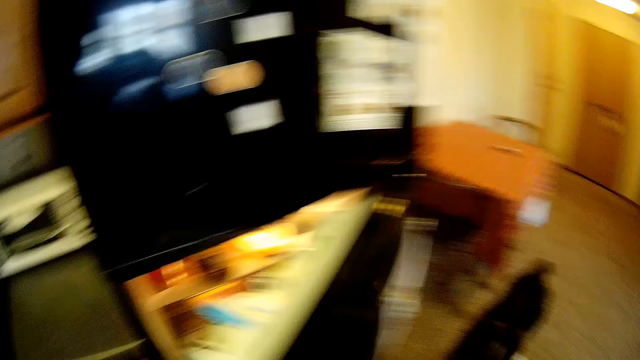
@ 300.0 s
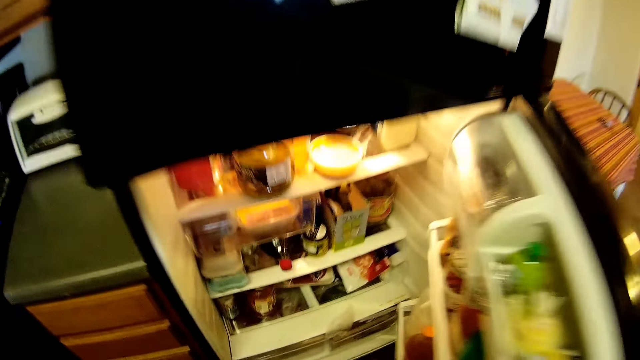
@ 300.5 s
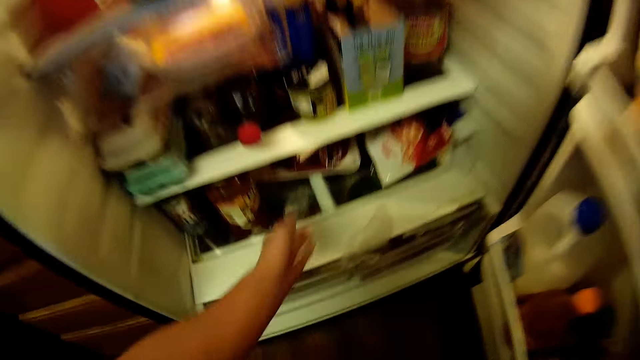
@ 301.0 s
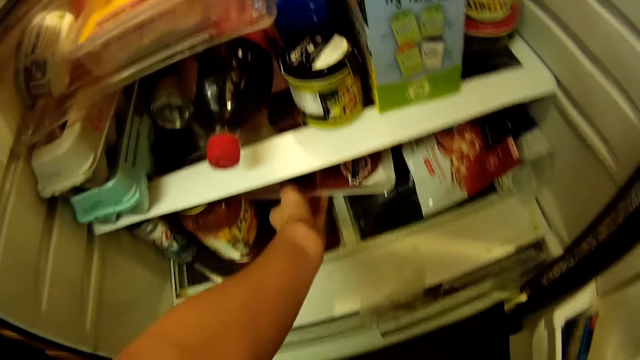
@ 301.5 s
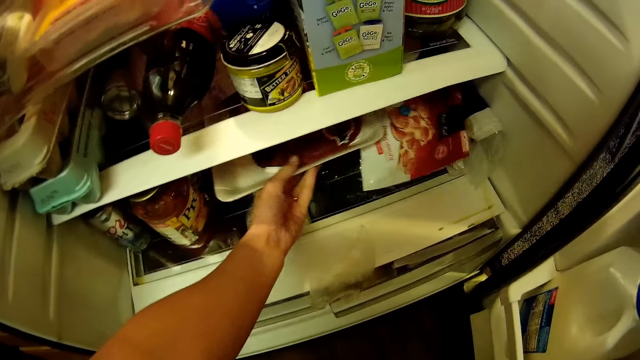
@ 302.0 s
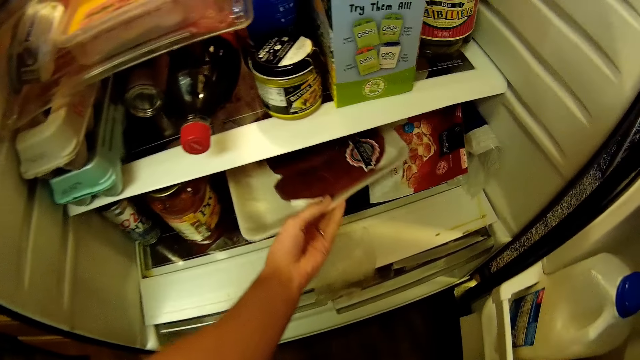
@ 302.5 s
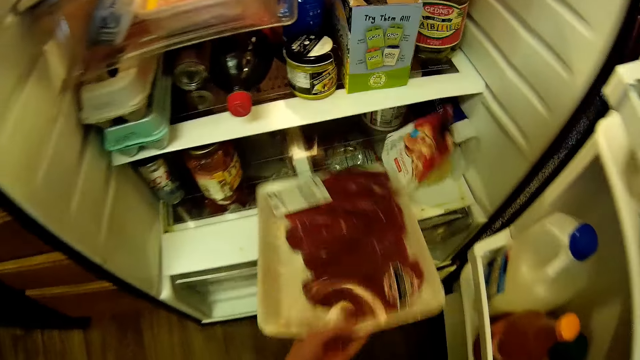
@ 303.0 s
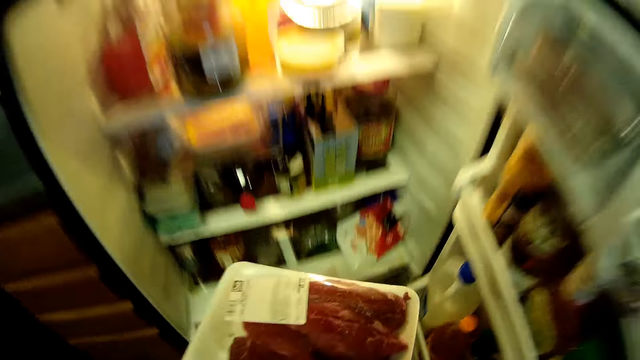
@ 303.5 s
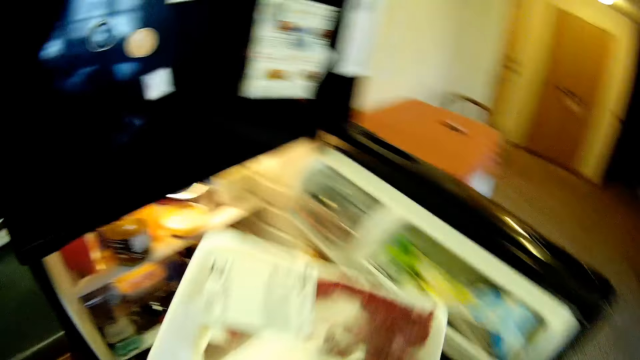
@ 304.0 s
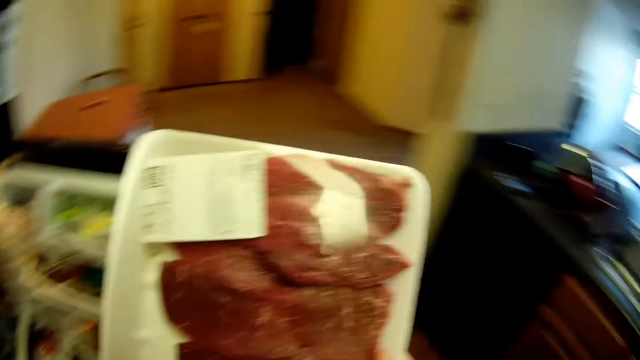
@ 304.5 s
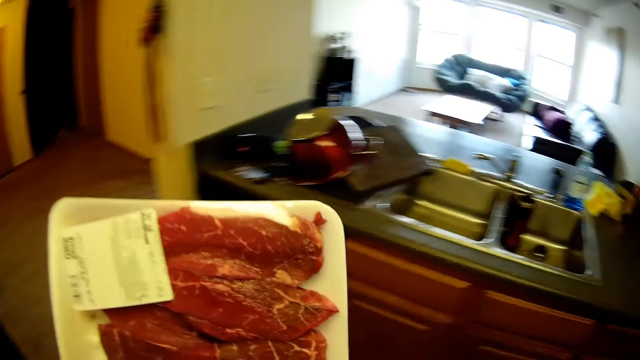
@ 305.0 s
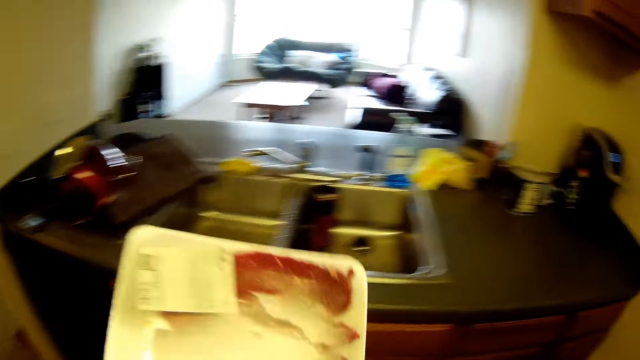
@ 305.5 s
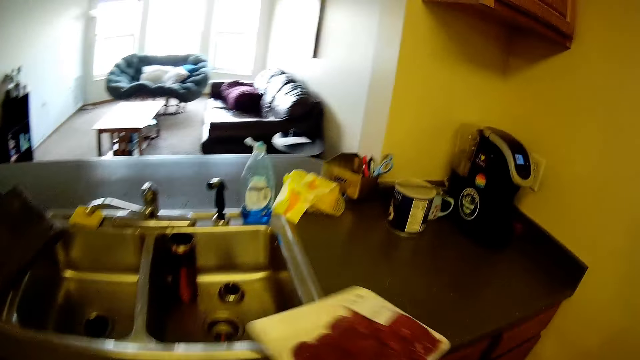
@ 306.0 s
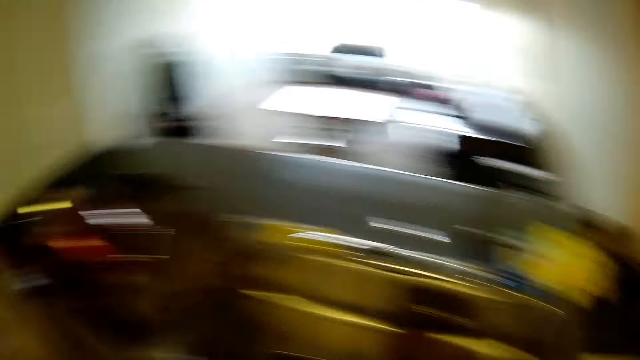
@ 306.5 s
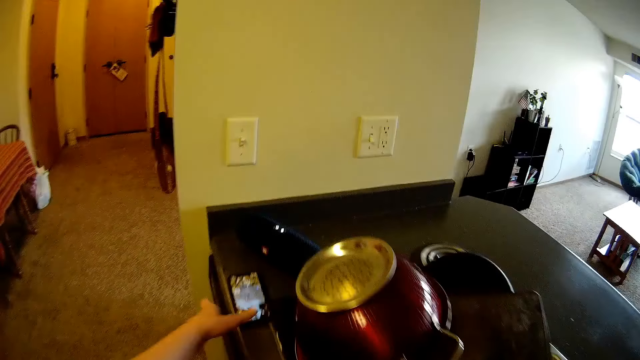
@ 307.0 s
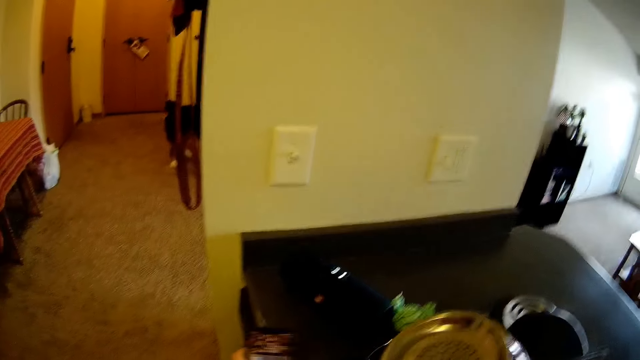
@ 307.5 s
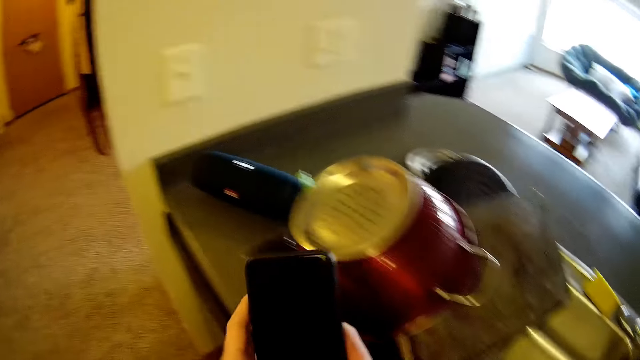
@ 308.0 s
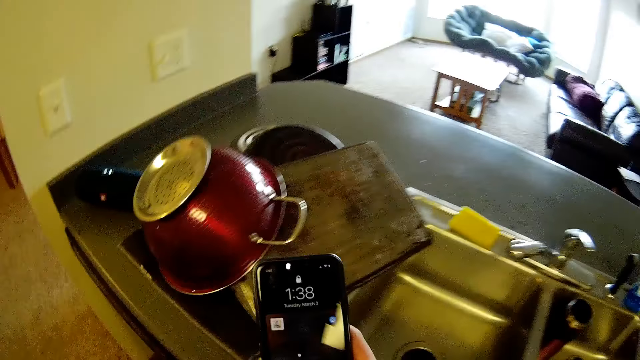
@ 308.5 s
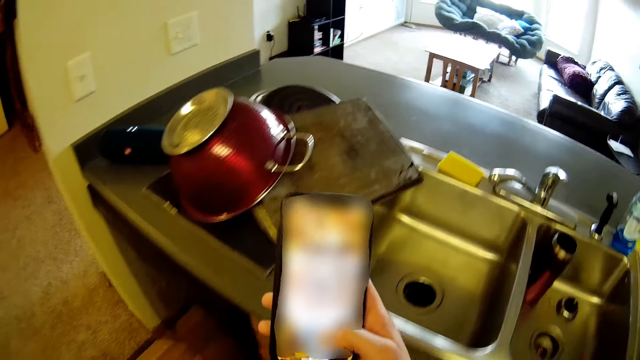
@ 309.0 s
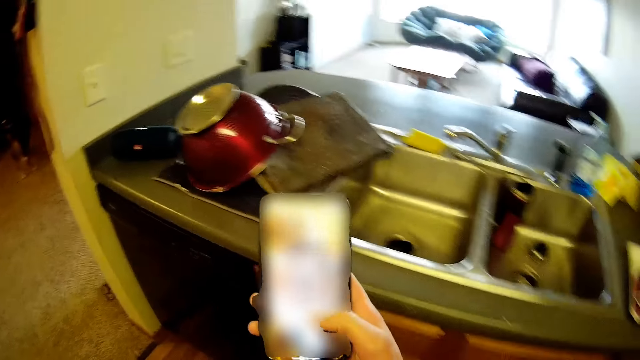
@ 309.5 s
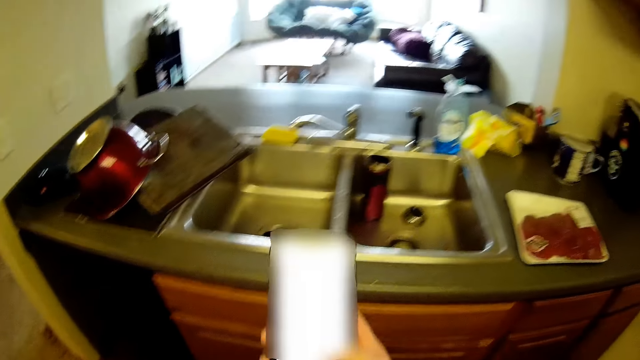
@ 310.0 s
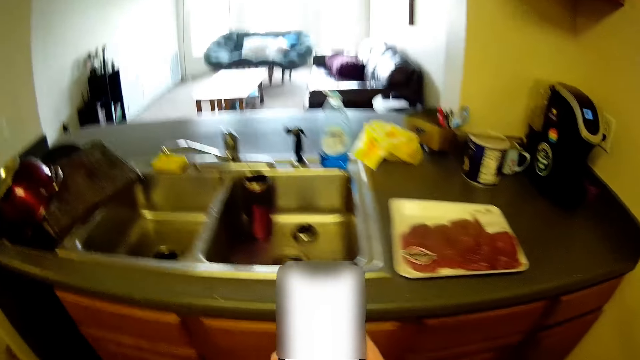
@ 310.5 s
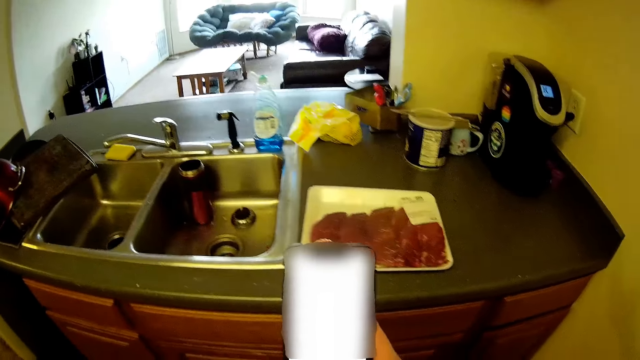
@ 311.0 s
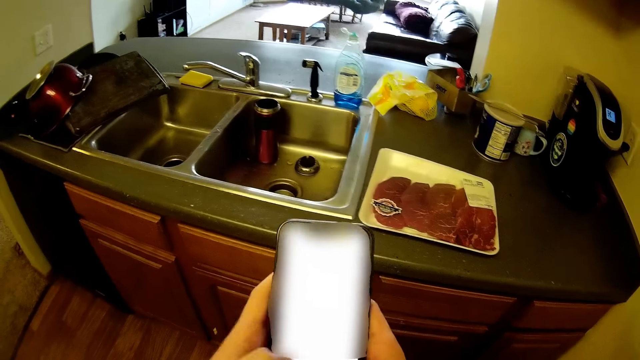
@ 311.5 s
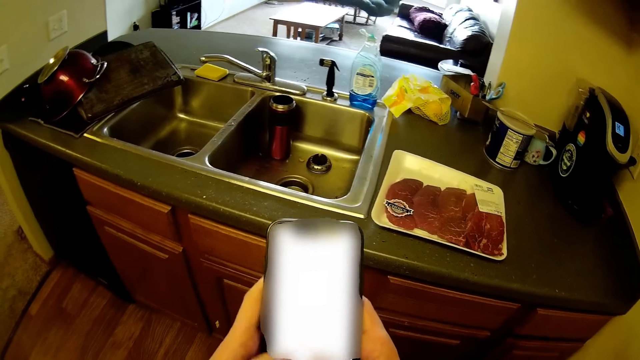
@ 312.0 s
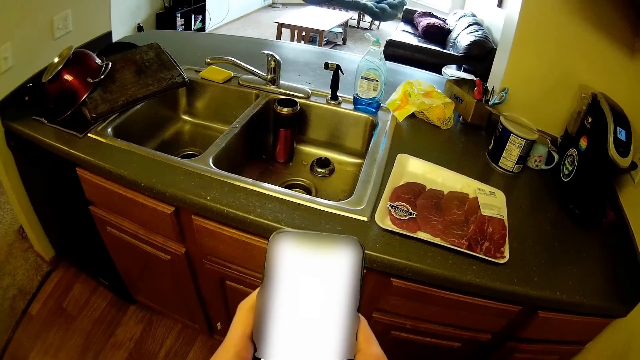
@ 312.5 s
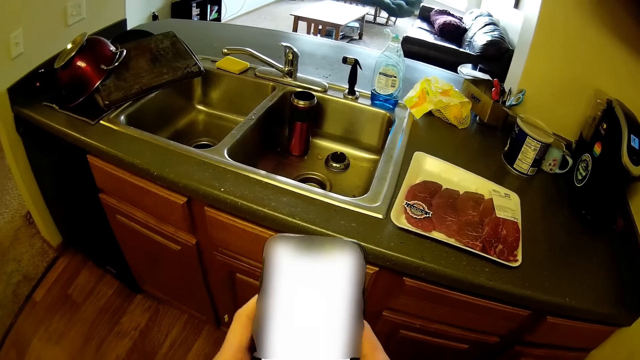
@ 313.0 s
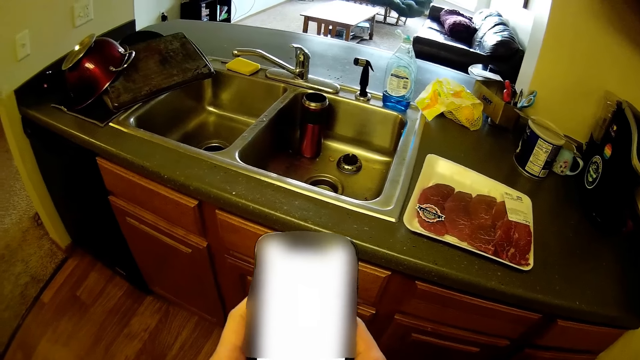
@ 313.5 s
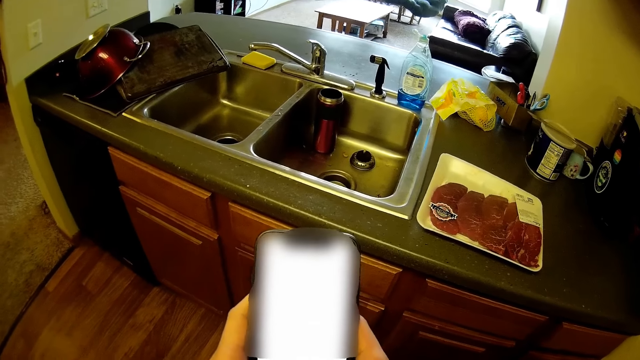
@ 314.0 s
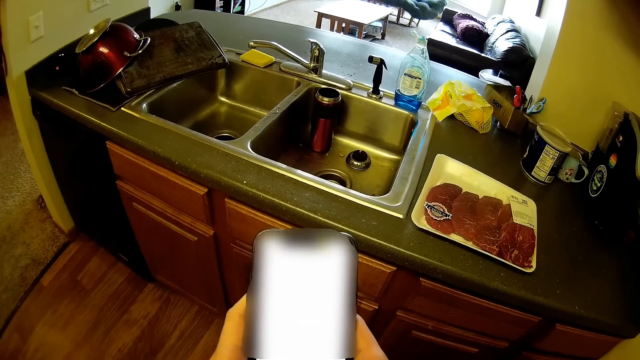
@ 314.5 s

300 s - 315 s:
The camera wearer opens a fridge. He picks a pack of beef from the fridge with his left hand. He switches the beef from his left hand to his right hand. He drops the pack of beef on a kitchen counter beside the sink. He picks up a phone. He keeps the phone on the kitchen counter. He withdraws one hand from the phone. He operates his phone. He holds the phone with both hands.

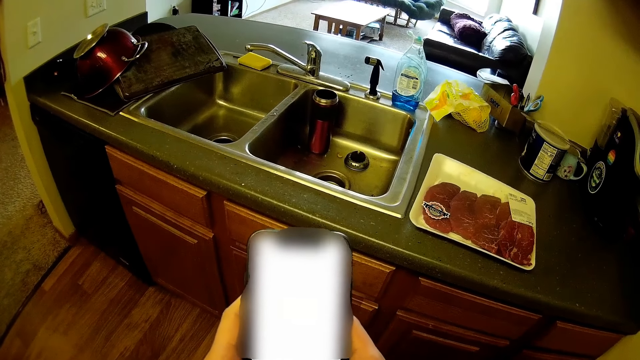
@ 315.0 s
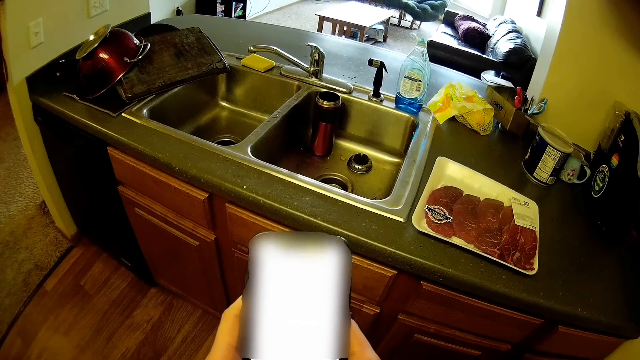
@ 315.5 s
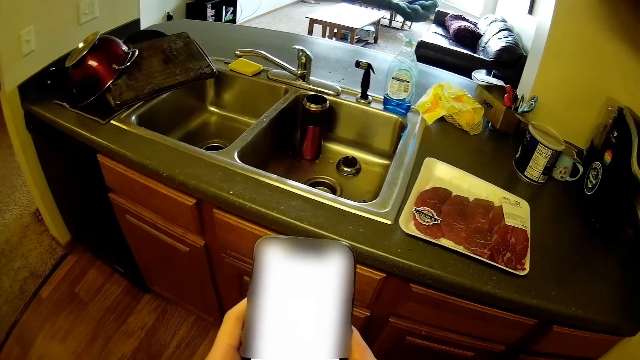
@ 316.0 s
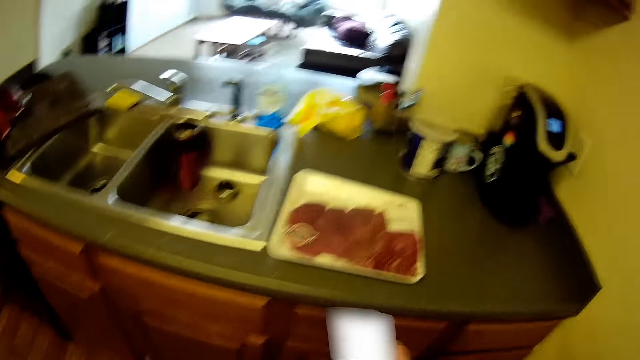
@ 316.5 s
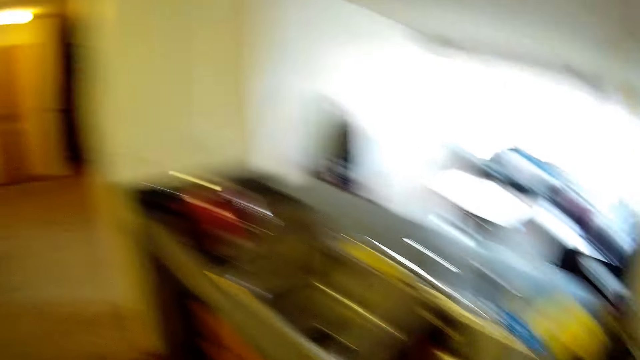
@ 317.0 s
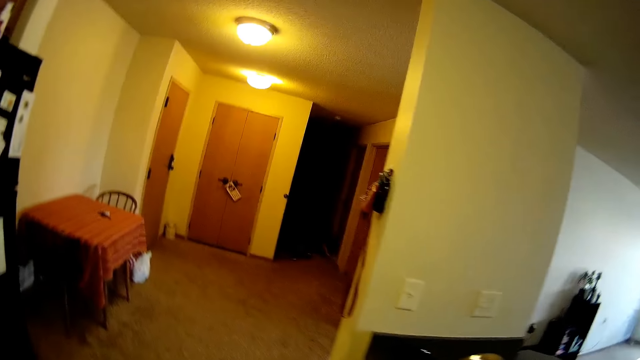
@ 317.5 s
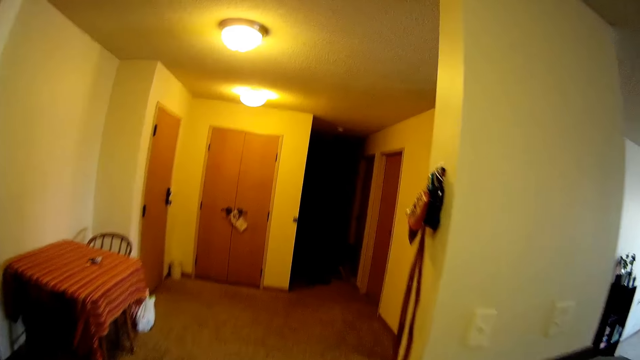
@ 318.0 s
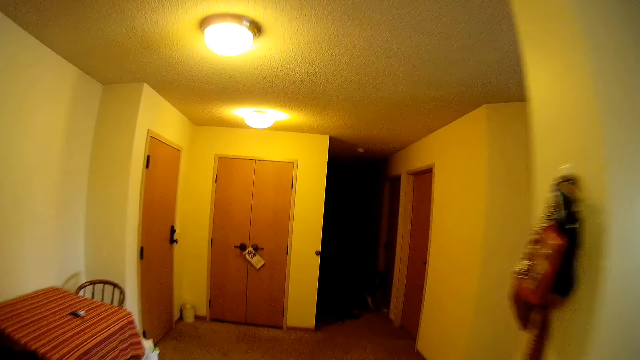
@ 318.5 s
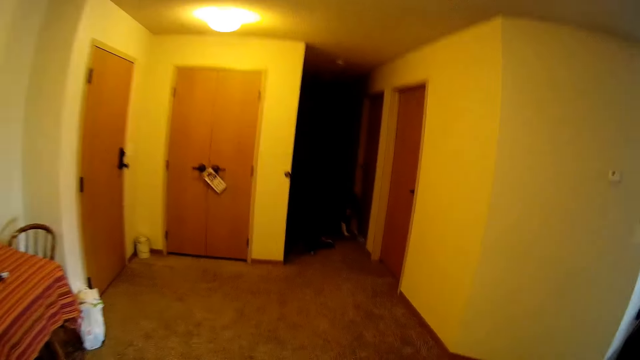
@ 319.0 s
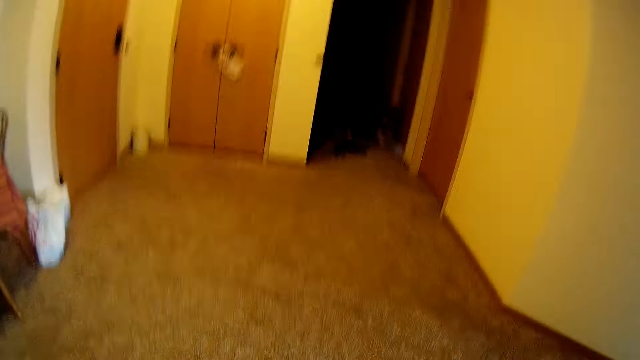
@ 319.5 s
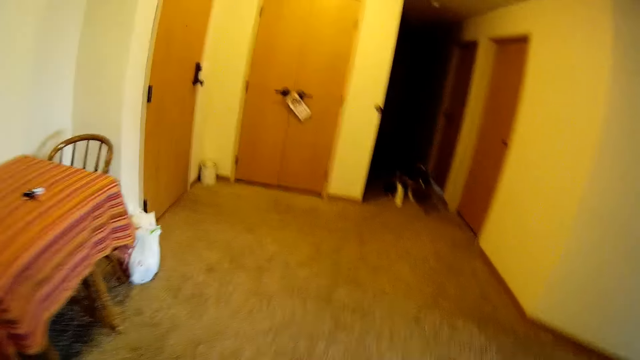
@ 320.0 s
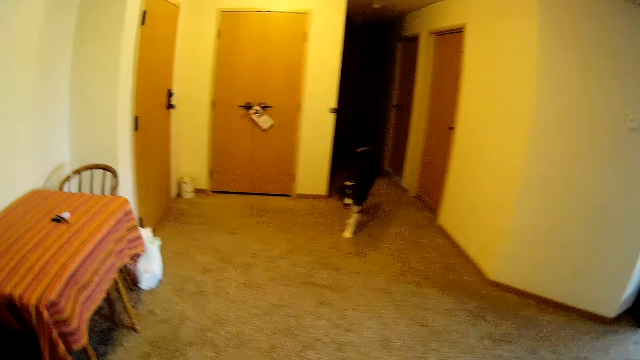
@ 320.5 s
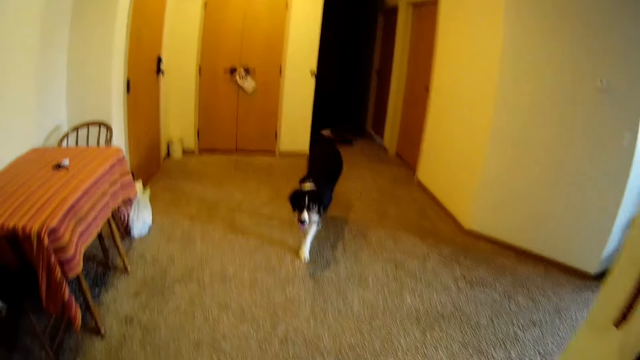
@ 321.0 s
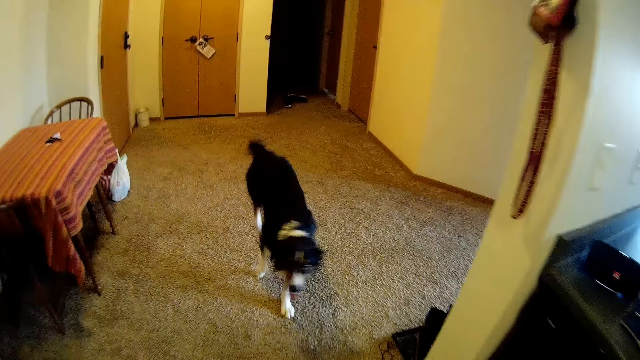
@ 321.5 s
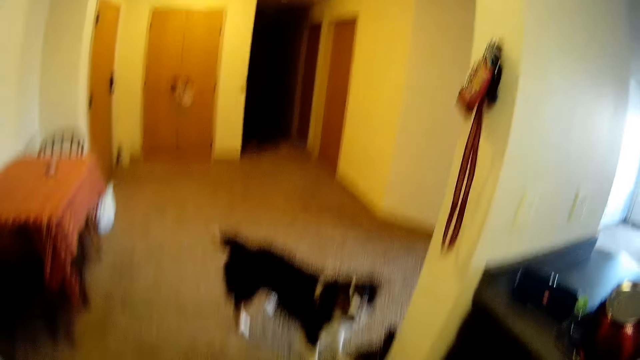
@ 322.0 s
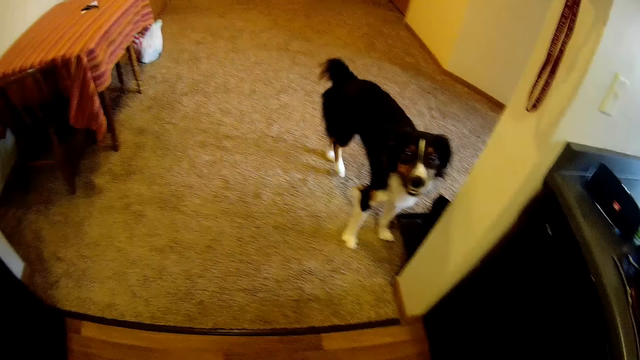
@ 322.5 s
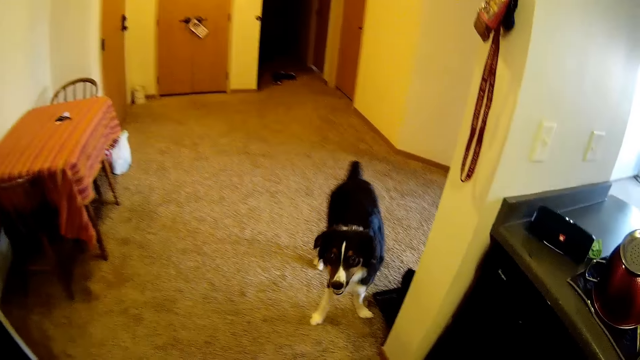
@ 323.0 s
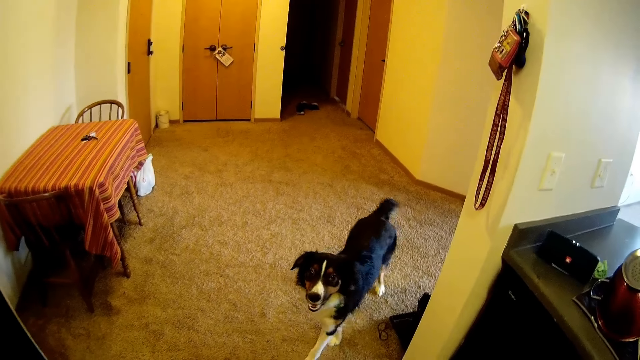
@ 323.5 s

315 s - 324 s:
The camera wearer passes the phone to the right hand. He drops his phone on the kitchen counter. He walks around the room and gestures with his hand.
